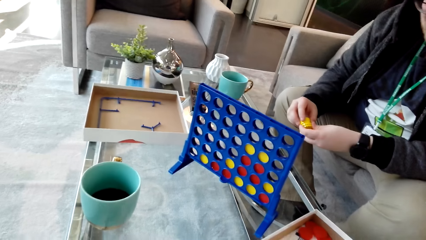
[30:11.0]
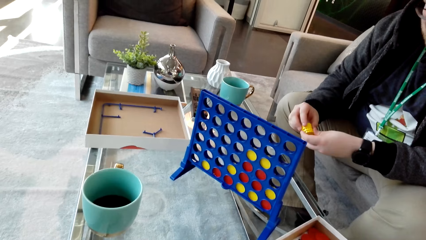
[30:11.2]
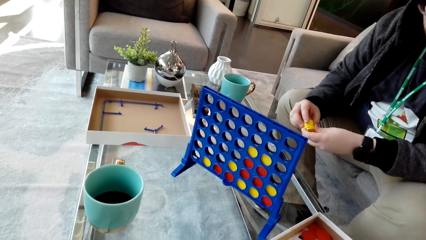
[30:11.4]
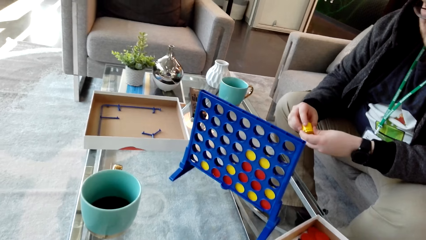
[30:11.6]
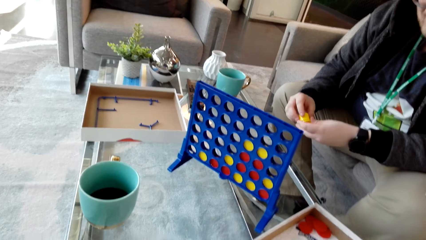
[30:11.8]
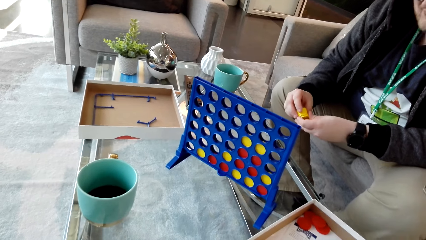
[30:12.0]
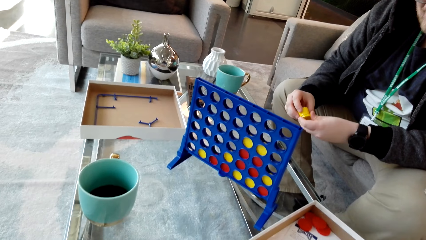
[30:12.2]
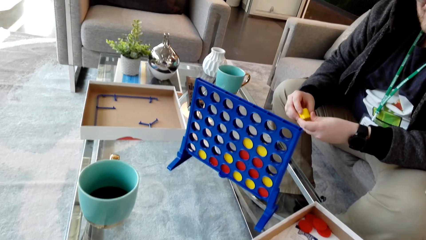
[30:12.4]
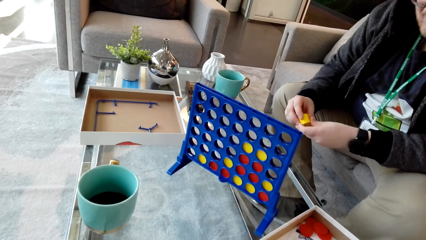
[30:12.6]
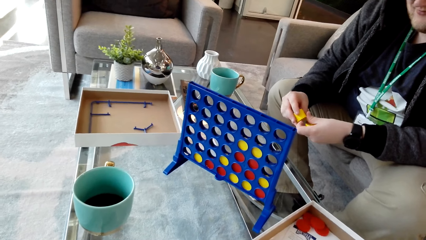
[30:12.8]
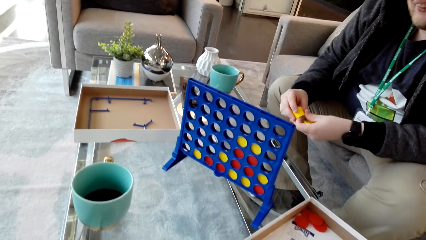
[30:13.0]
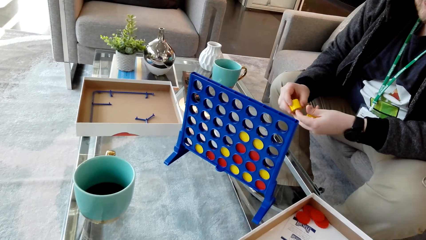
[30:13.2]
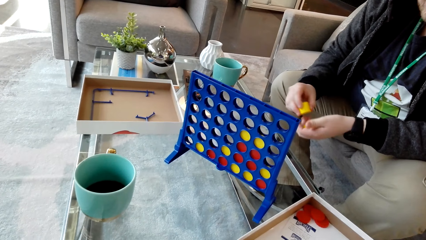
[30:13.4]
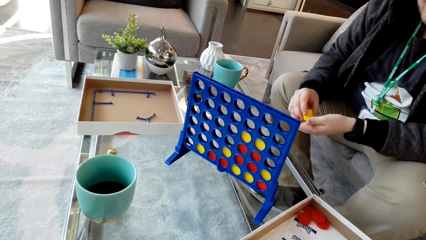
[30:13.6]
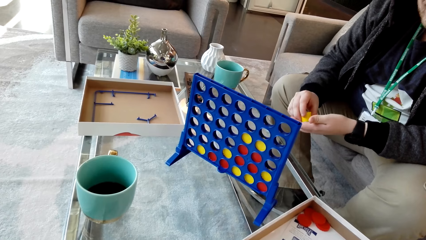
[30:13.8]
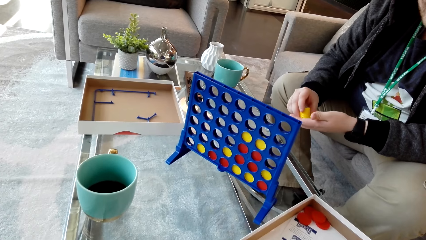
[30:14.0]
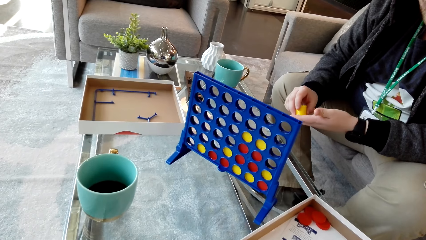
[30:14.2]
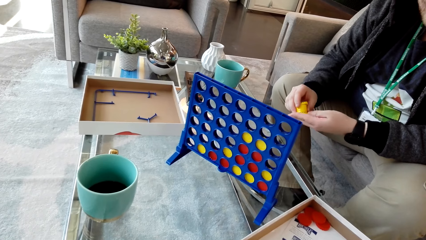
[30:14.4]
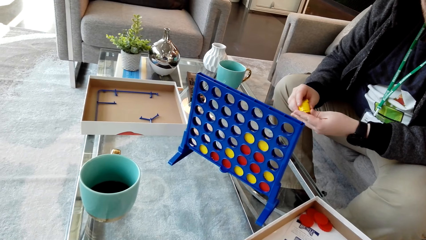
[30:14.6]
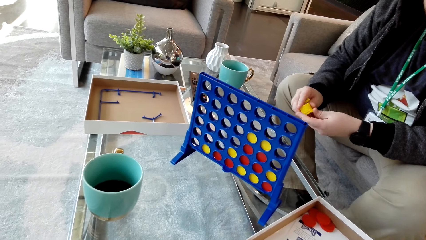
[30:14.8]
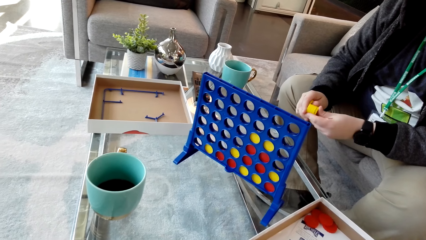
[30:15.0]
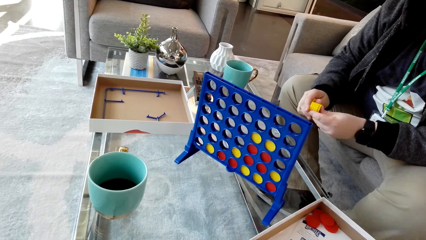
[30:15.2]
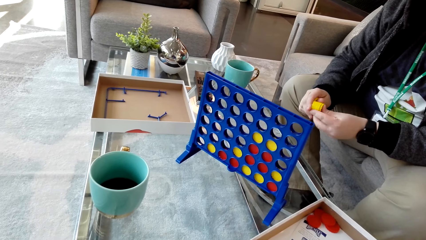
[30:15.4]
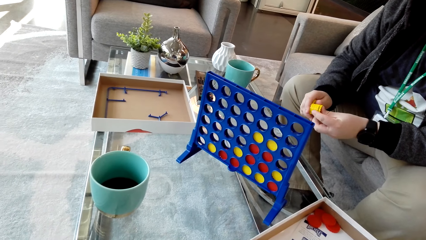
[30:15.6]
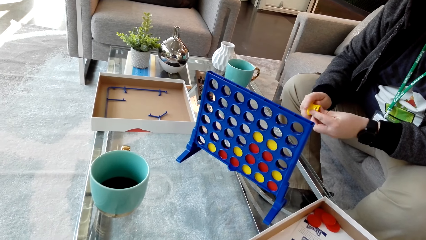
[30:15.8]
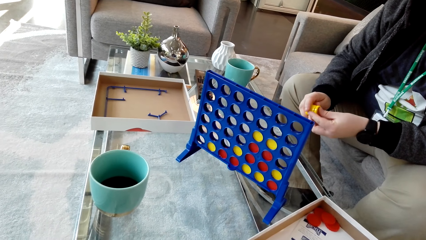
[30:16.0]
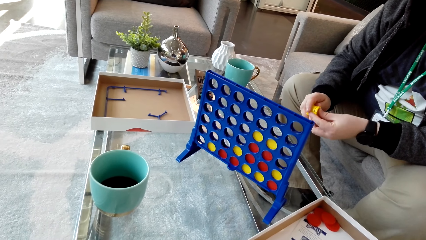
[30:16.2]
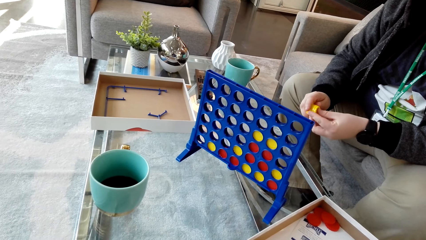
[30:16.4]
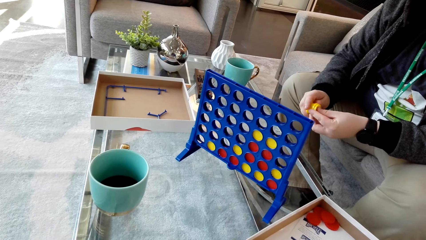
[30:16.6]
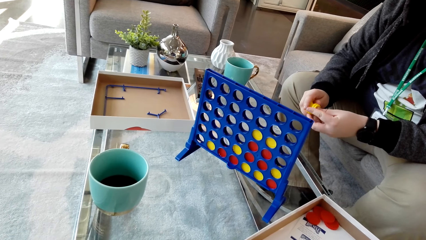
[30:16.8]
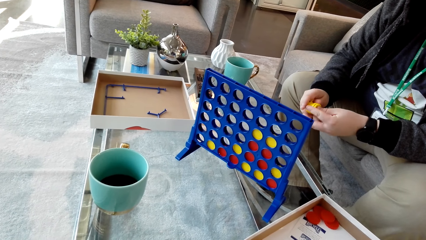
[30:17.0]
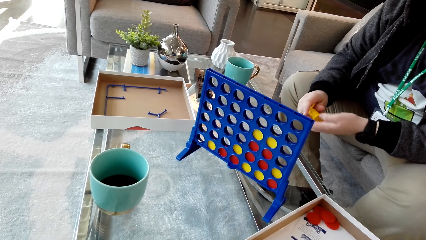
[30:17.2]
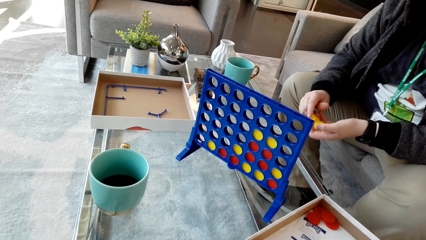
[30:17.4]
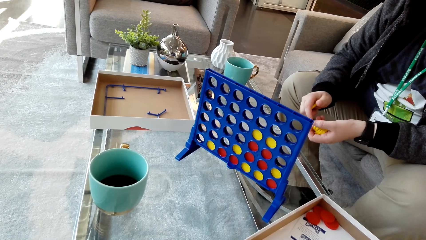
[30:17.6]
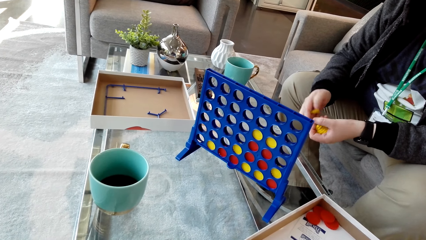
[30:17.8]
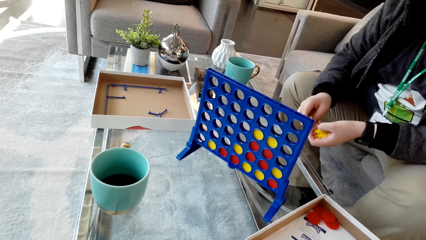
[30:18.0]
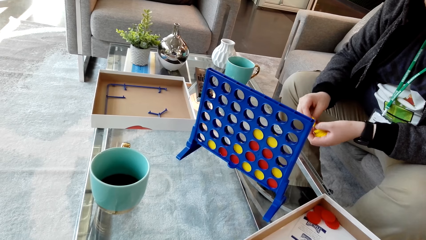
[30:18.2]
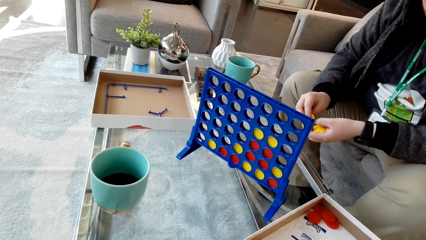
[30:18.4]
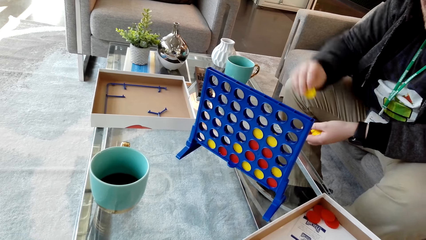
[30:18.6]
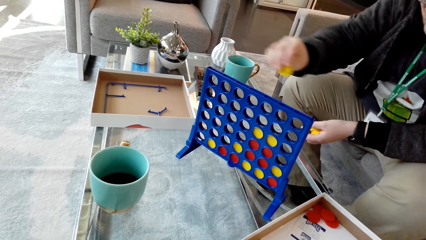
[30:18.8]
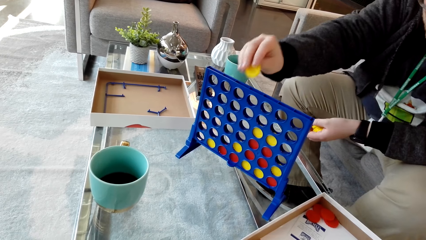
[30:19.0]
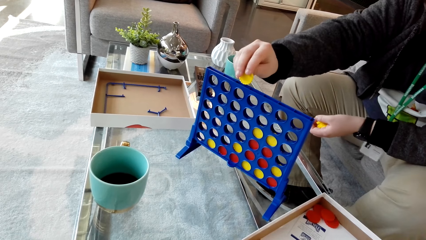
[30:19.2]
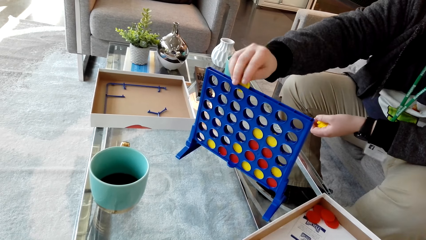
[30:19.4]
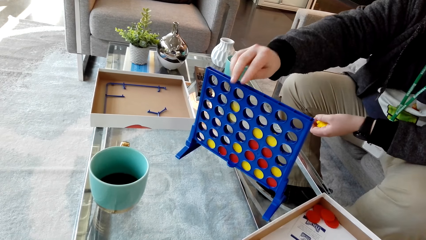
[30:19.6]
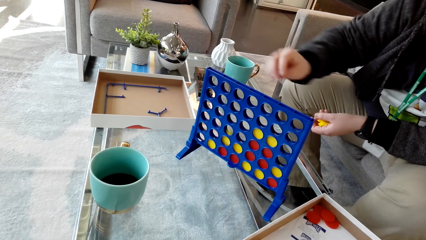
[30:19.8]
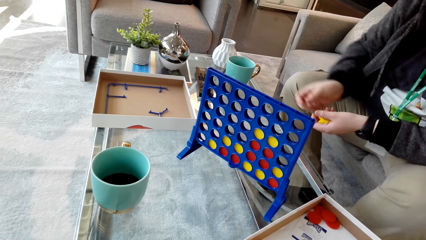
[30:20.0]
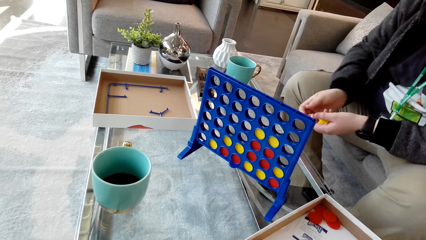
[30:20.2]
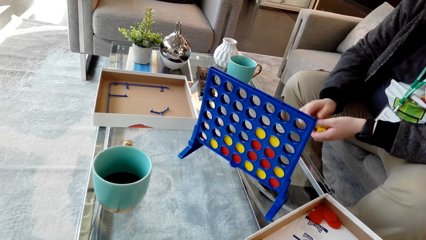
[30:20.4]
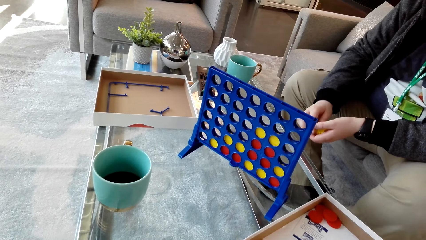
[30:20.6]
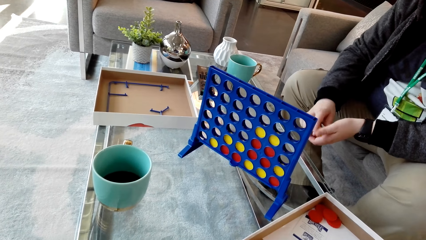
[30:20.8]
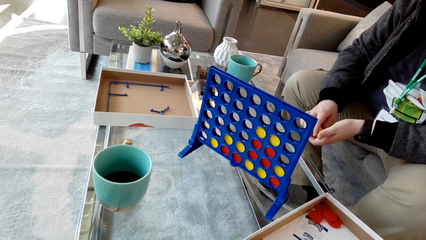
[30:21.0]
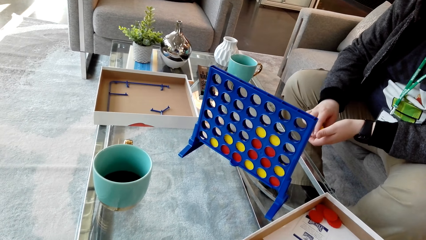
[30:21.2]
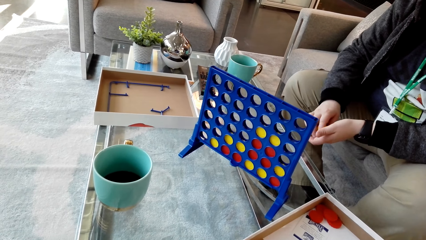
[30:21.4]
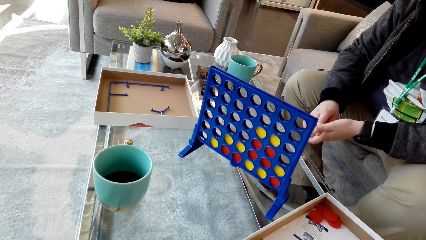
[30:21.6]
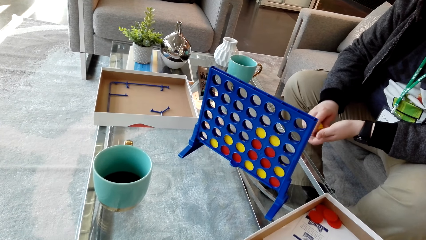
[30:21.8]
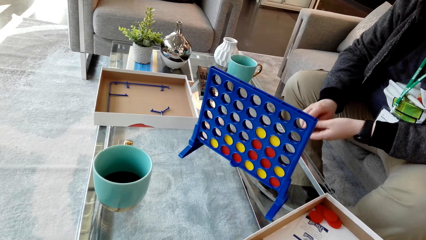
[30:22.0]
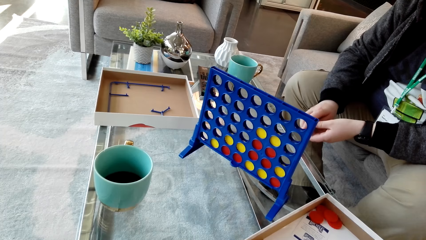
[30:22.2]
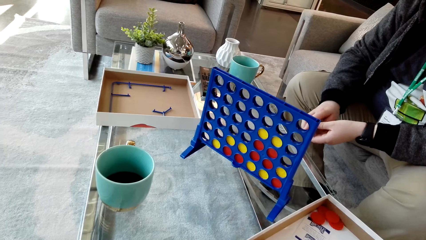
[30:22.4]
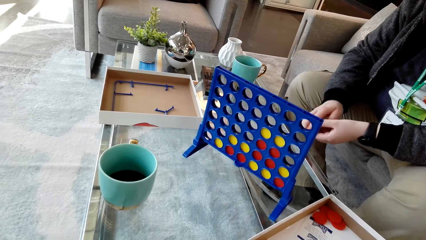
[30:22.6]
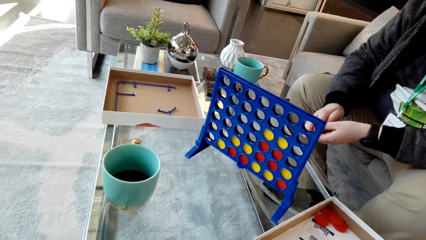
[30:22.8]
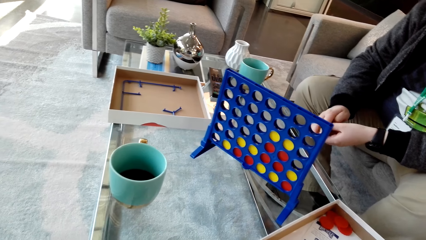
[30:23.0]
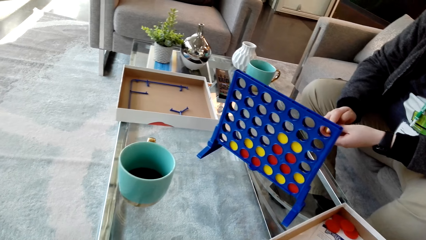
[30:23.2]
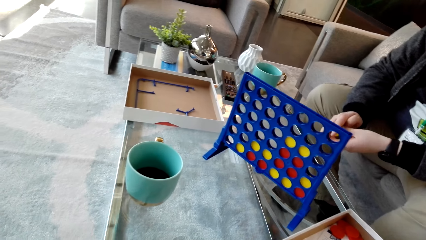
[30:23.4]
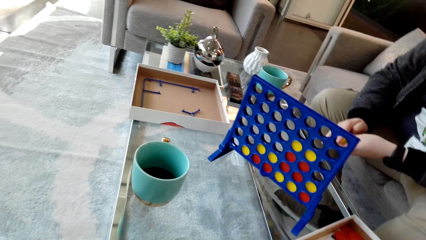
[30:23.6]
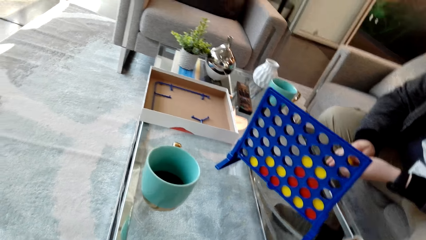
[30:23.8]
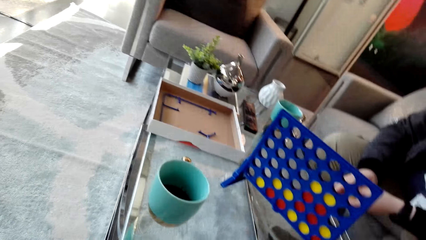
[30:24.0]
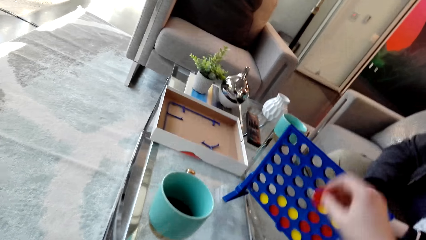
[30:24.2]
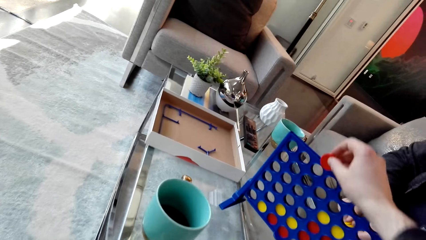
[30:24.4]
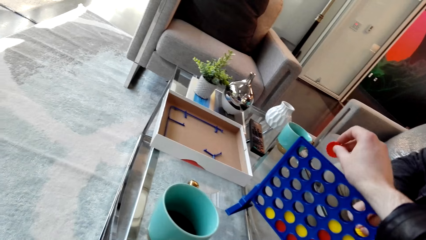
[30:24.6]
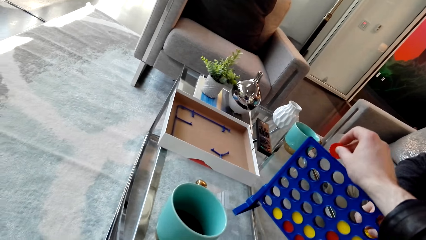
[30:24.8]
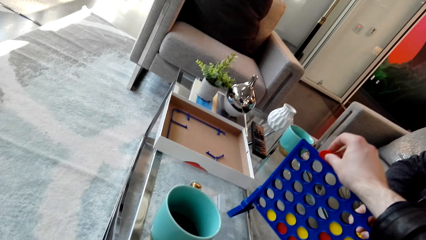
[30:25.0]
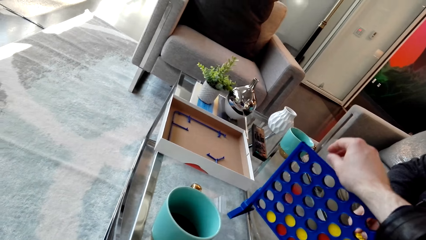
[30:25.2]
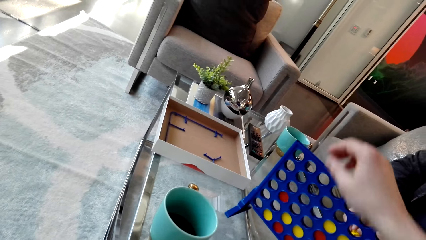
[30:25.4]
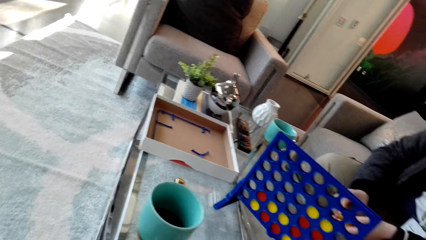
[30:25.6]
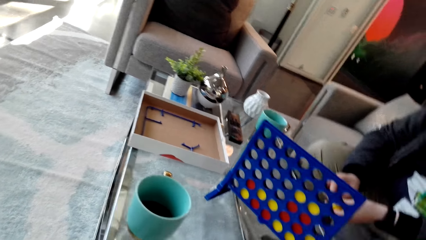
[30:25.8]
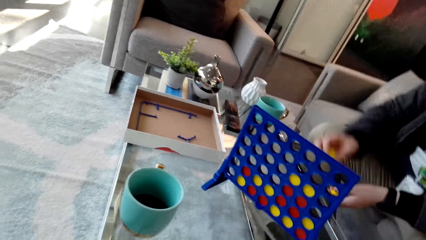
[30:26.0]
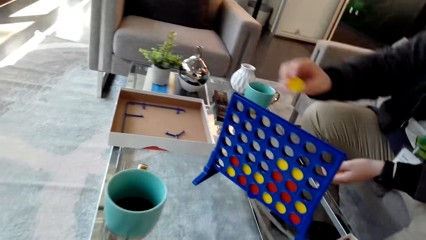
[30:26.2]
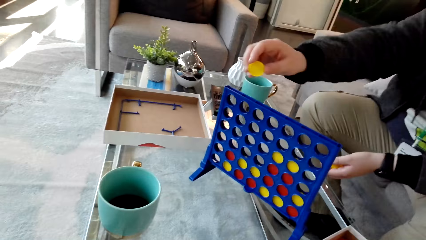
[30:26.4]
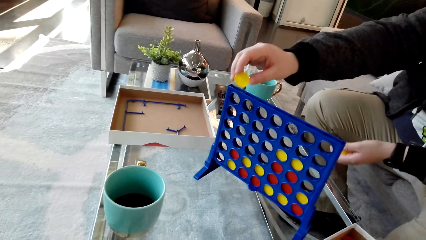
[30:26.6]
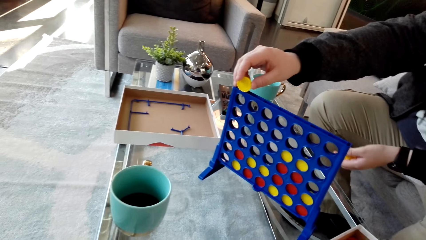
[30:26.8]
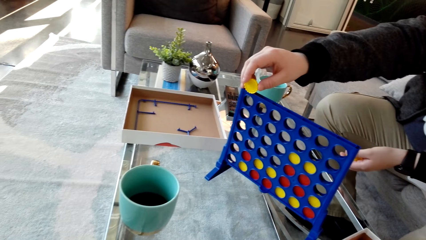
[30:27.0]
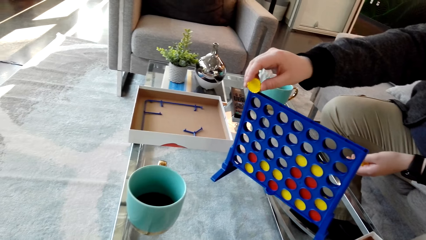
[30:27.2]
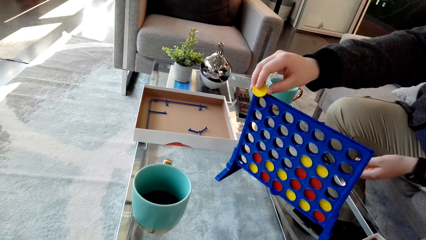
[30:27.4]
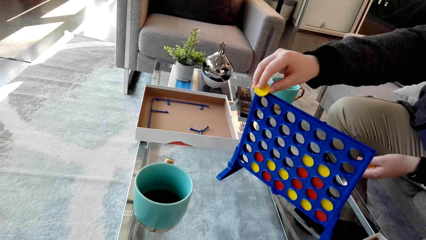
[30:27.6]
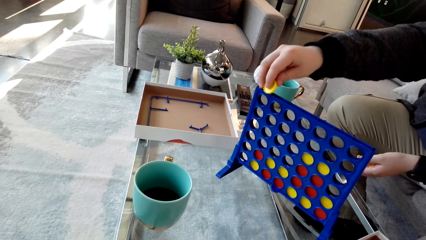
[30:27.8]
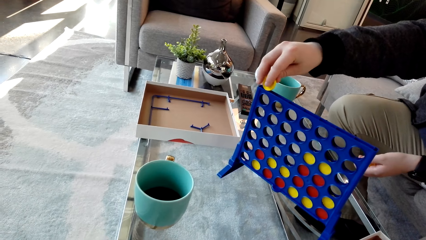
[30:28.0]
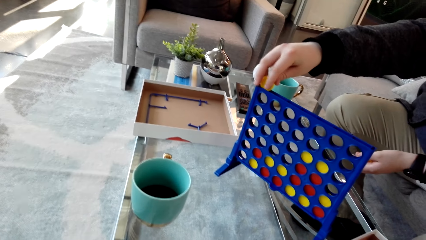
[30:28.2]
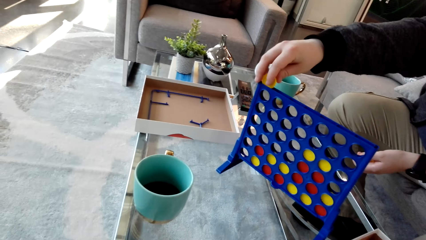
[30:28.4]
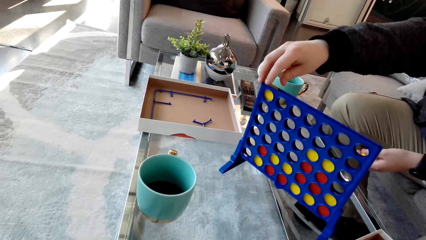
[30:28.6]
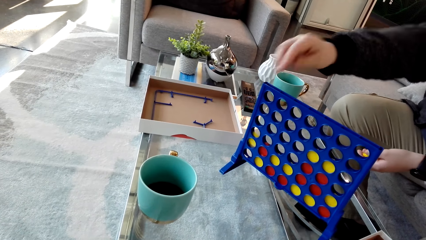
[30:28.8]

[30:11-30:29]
The camera wearer chats with a man. The man holds chips and drops the disc on the board. The camera wearer holds a chip. They drop the disc in the board. The man drops the disc on the board.
